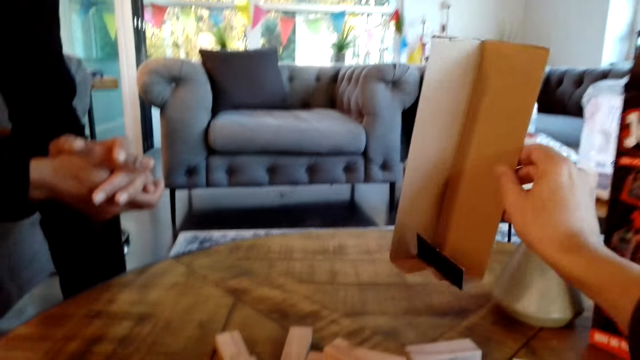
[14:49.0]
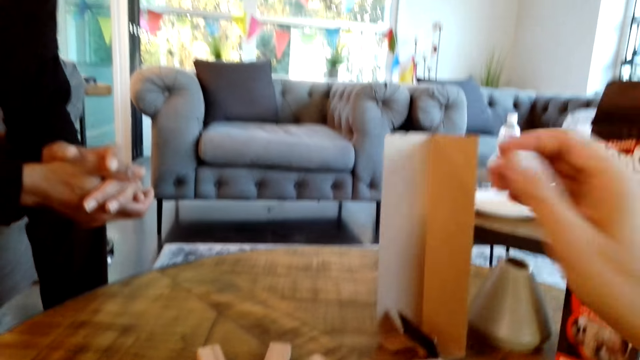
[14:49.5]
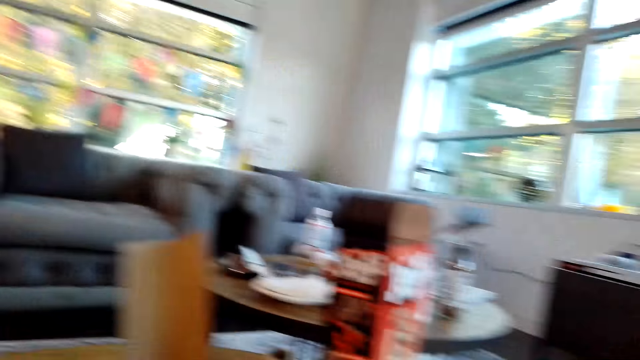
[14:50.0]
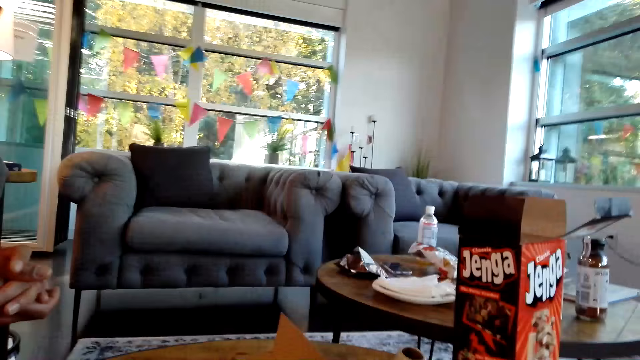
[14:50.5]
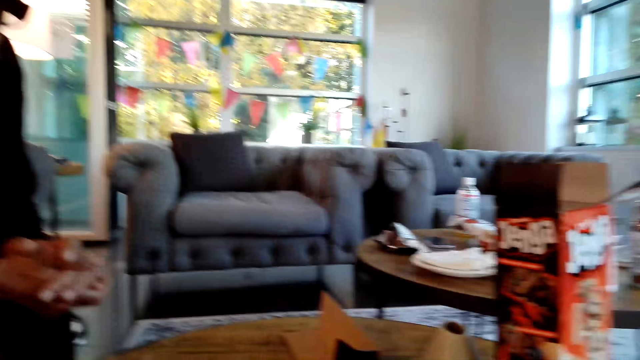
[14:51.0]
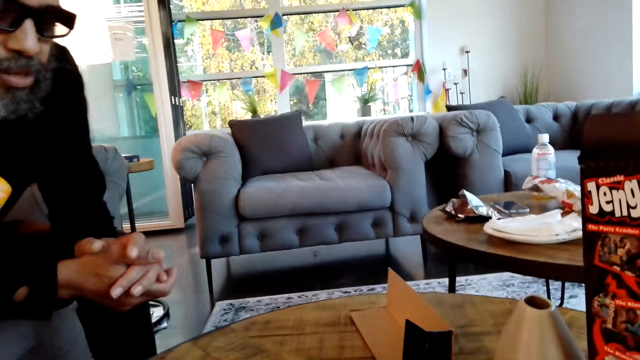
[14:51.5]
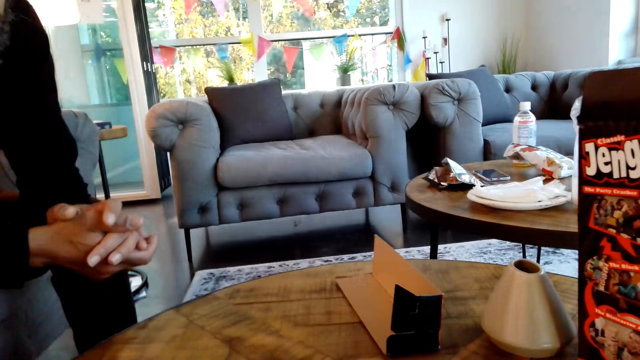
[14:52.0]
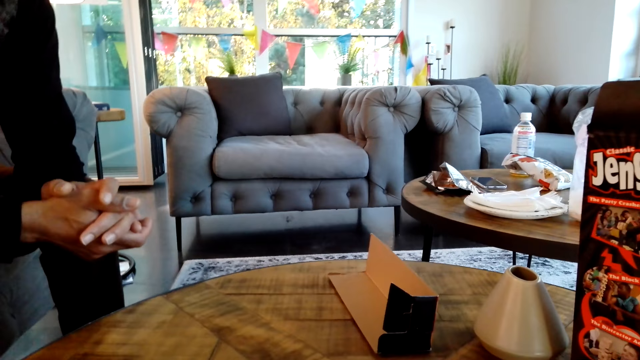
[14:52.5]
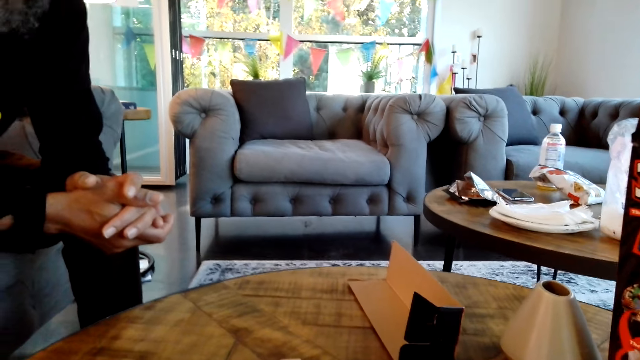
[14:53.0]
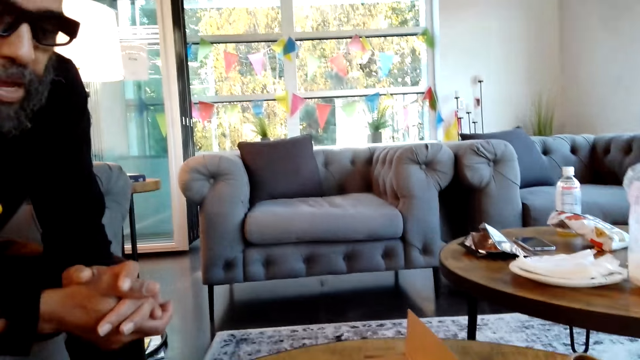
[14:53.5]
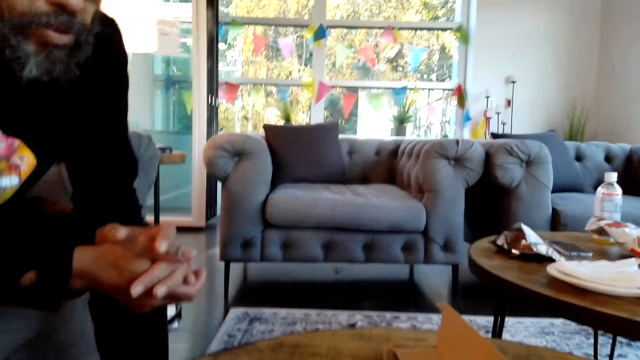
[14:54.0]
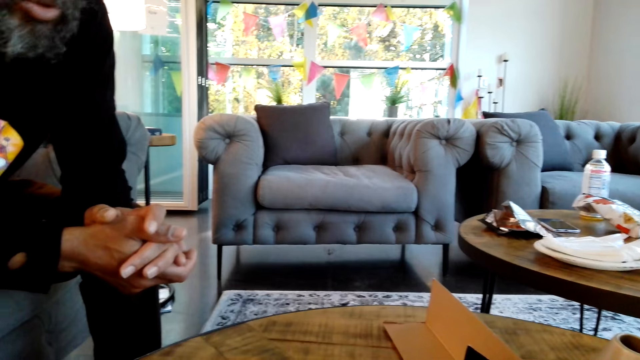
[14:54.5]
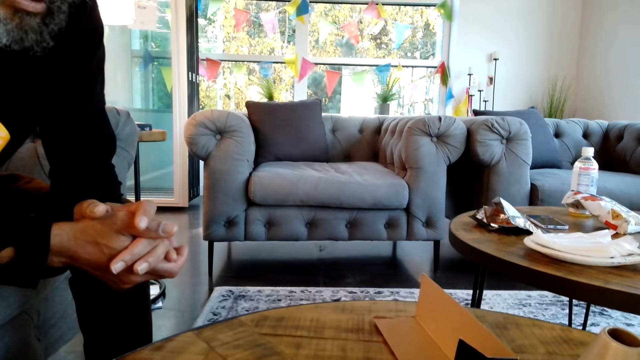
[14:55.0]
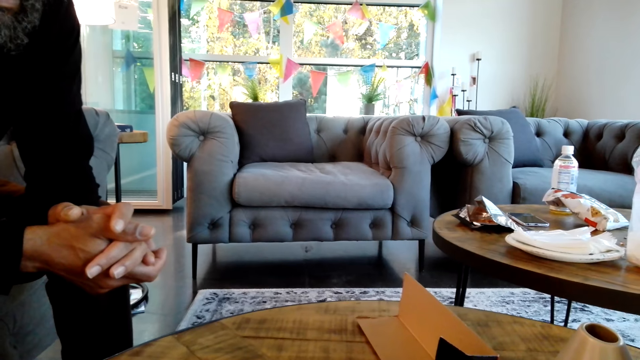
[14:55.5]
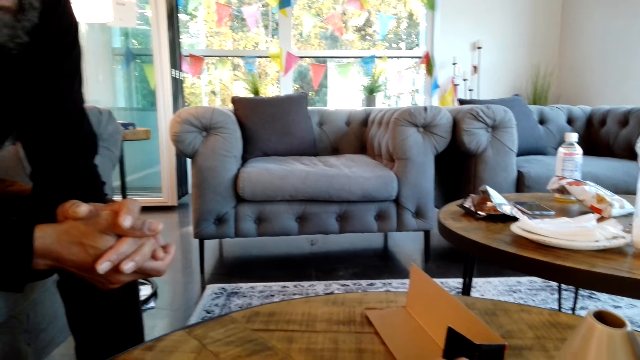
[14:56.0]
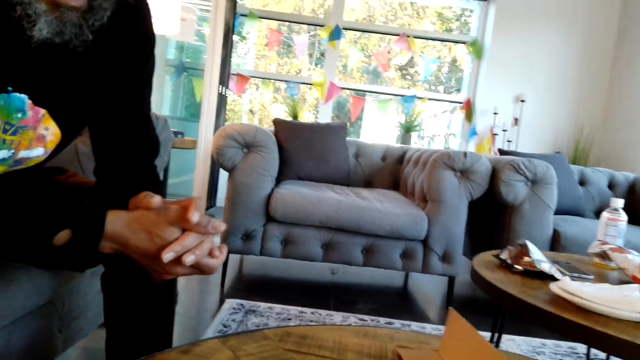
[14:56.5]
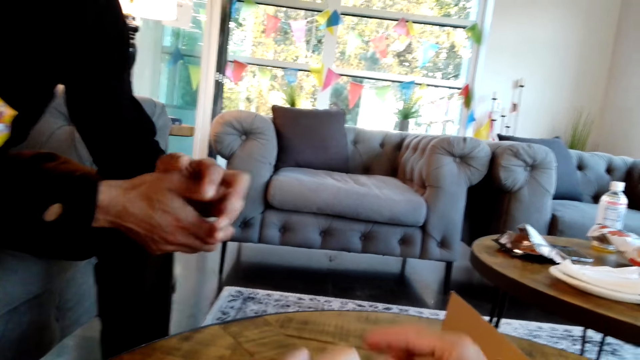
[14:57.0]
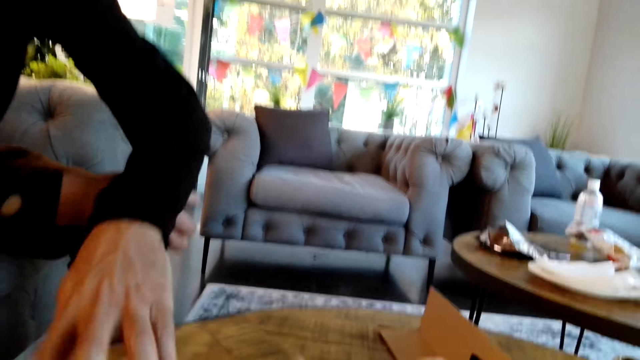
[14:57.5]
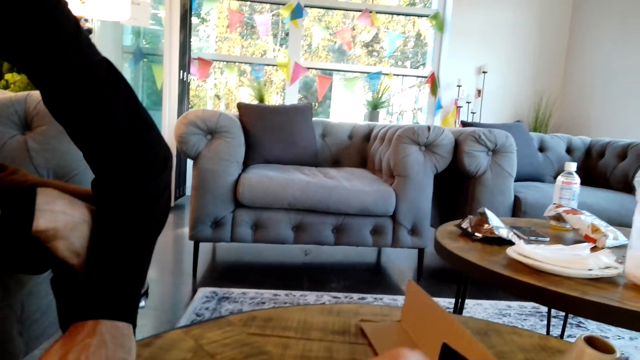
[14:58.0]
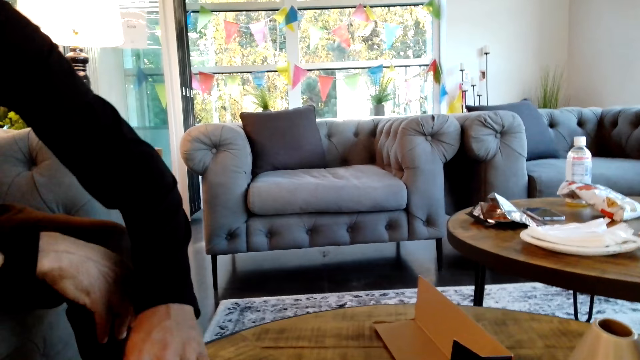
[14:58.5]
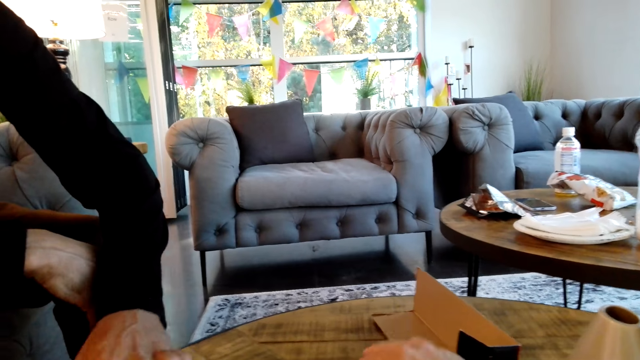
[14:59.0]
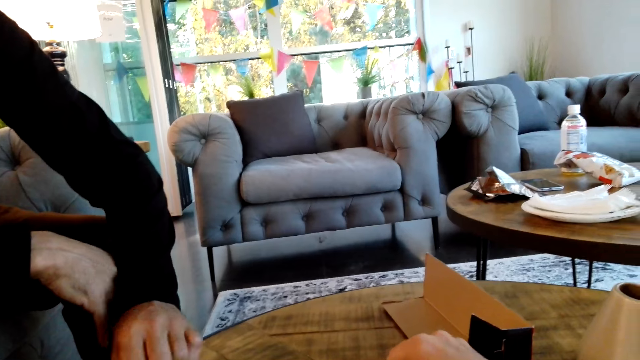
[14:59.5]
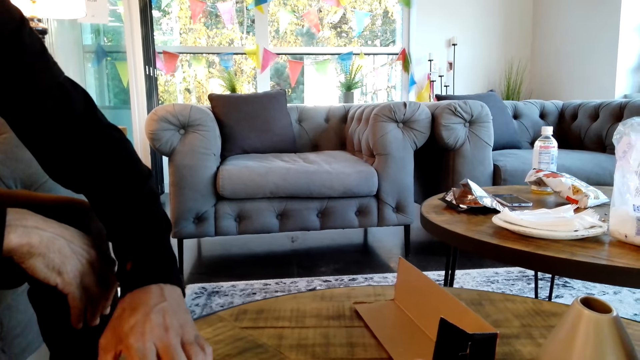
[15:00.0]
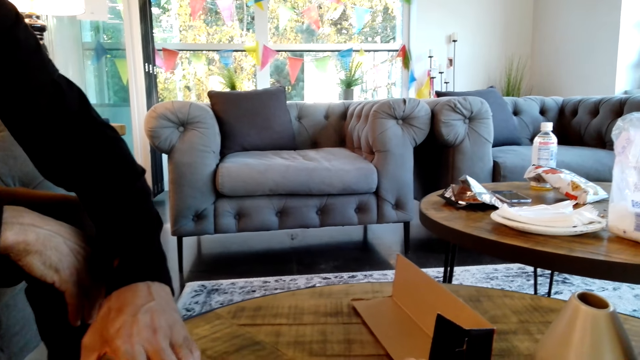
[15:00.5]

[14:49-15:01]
The camera wearer puts a piece of box on the table. They look around. A man sits on a couch. The camera wearer moves a hand. The man sits on the couch. The camera wearer looks around. They move wooden blocks on a table. They move pieces of jenga on the table. The man moves the pieces of jenga on the table. The camera wearer moves the wooden blocks on the table.

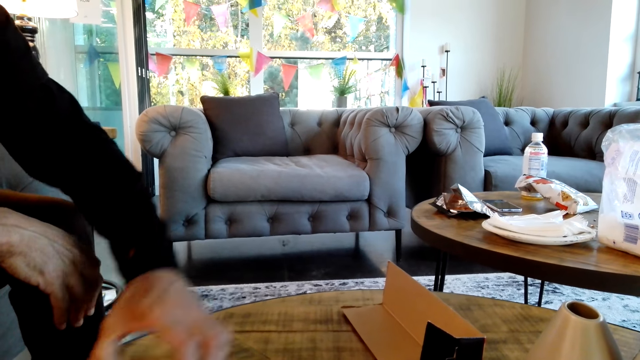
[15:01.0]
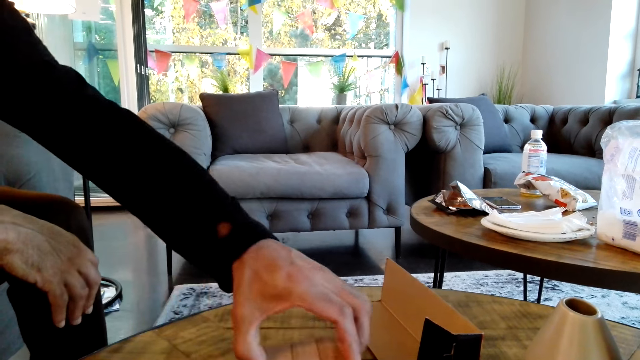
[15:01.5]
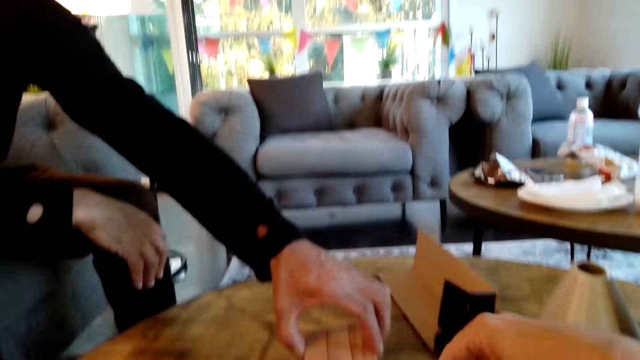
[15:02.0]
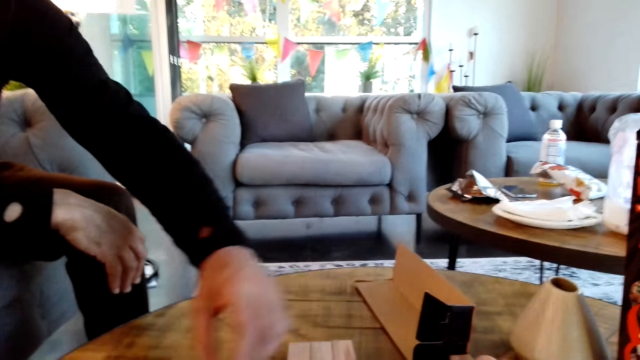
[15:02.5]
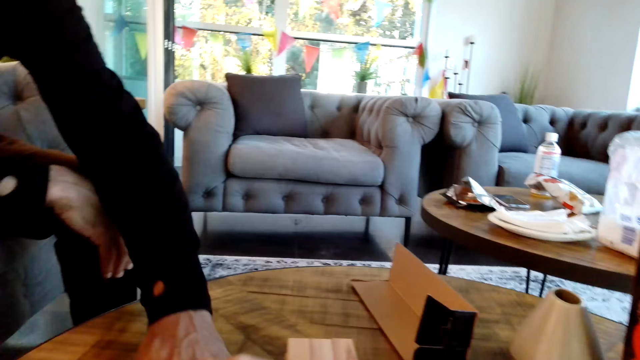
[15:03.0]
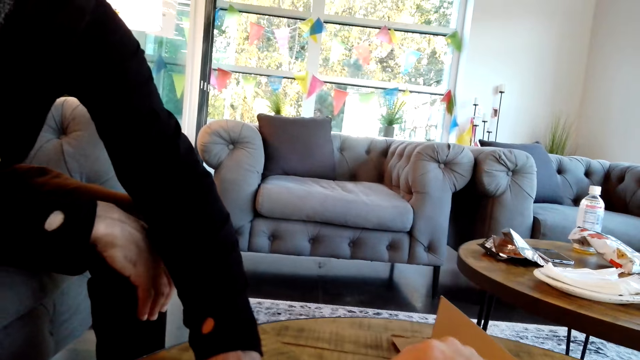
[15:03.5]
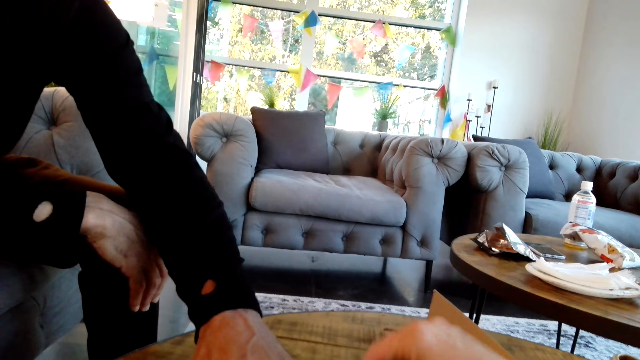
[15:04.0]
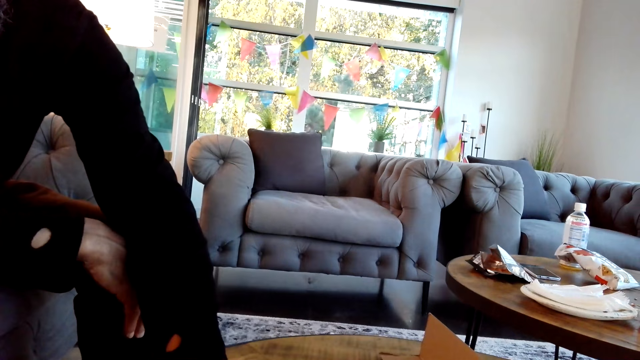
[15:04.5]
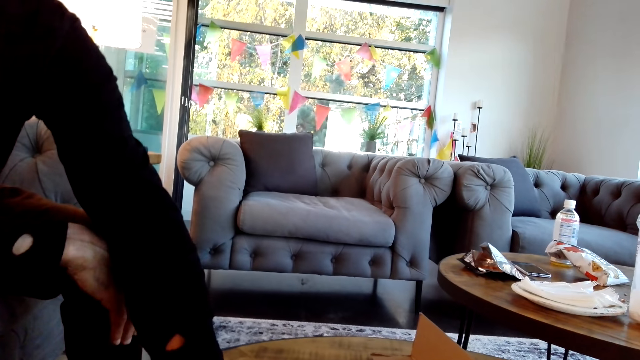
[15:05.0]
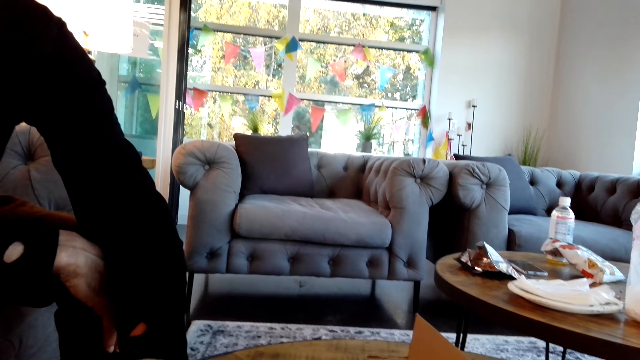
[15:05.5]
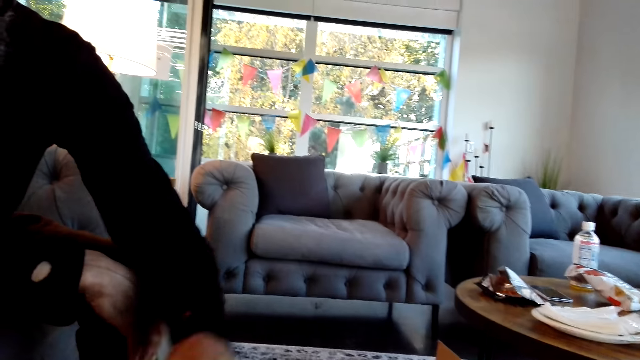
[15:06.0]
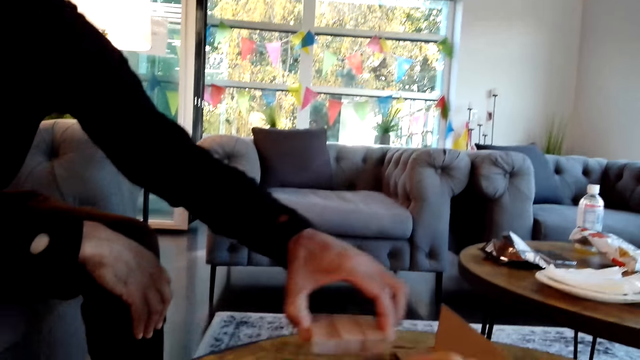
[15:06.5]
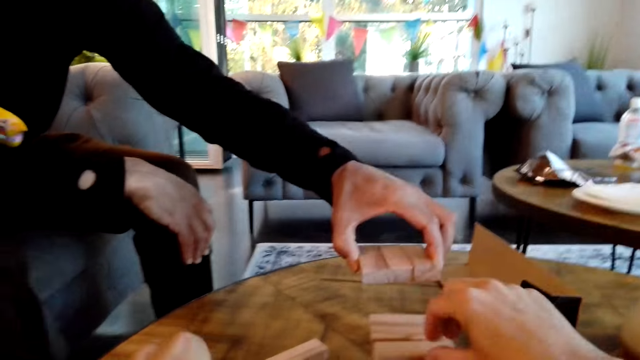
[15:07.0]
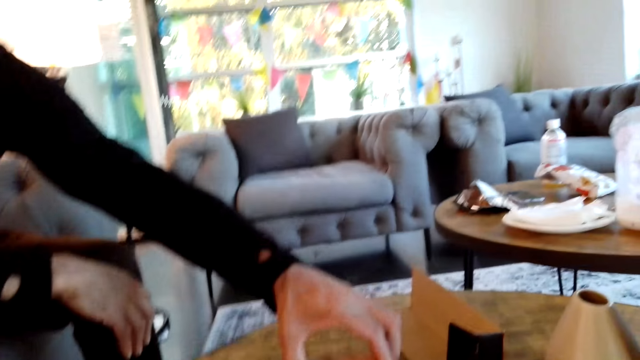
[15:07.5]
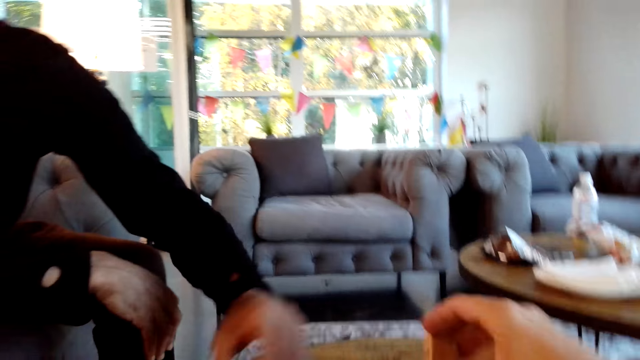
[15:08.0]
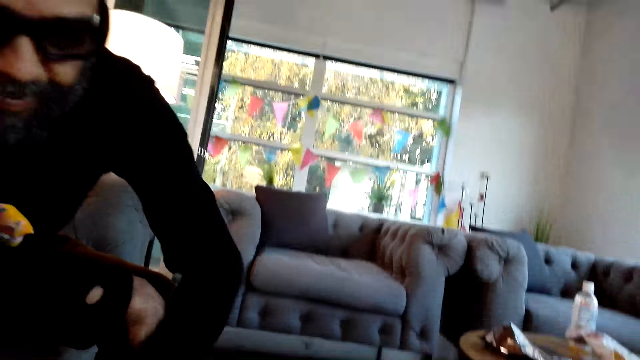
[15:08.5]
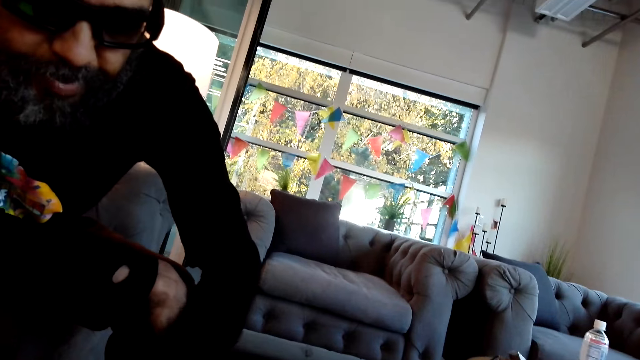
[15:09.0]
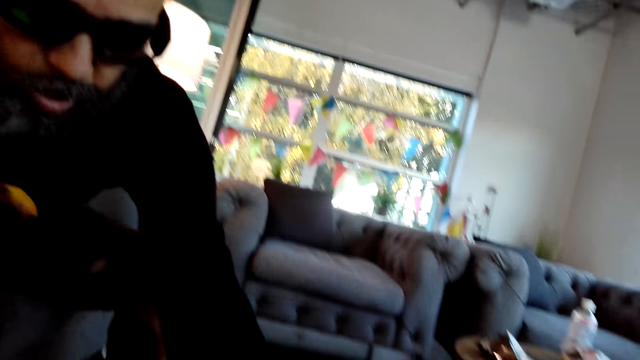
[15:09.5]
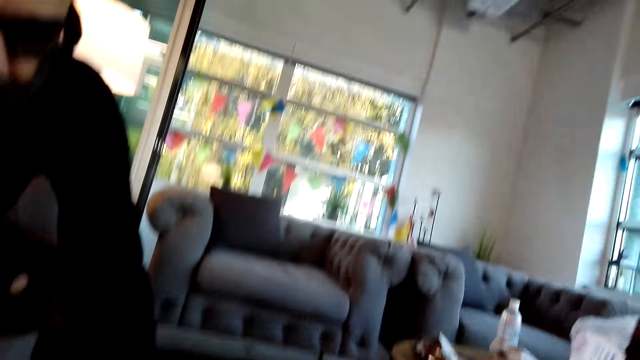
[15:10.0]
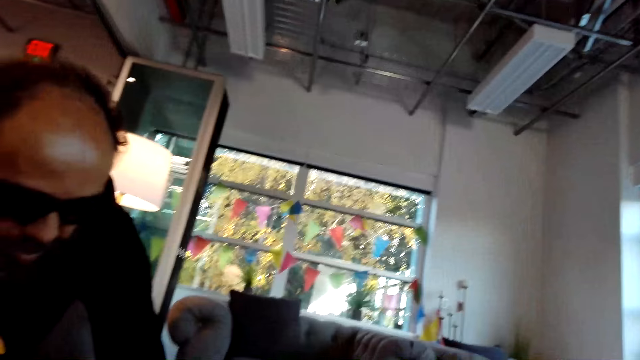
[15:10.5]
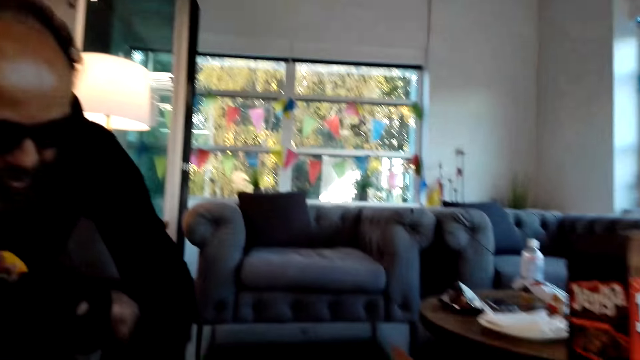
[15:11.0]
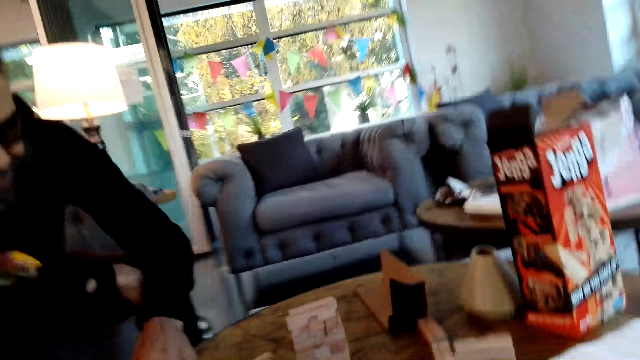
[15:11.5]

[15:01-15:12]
The camera wearer looks around. A man puts down wooden blocks. The camera wearer arranges pieces of jenga on a table. The man picks up the wooden blocks on the table. The camera wearer puts down the wooden blocks. The man puts the pieces of jenga on the table. The camera wearer looks around. The man moves a hand.
